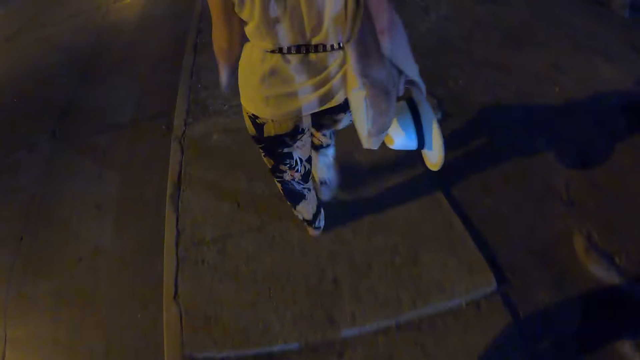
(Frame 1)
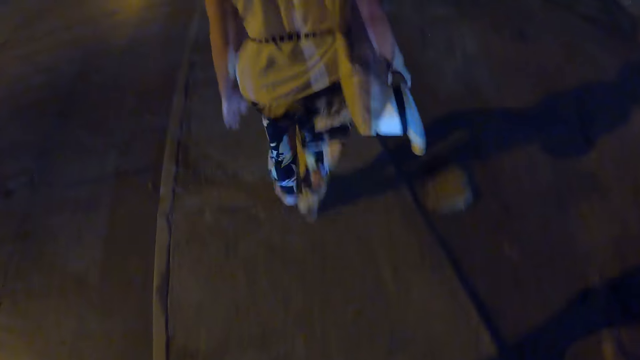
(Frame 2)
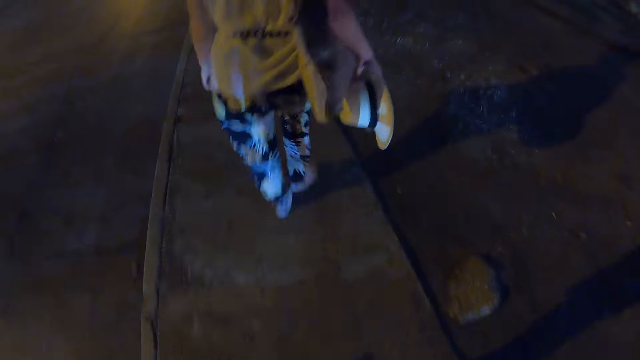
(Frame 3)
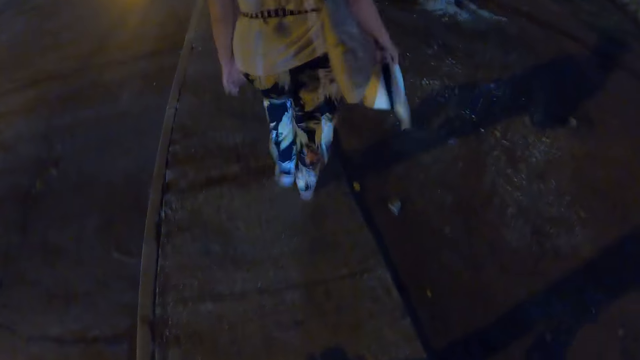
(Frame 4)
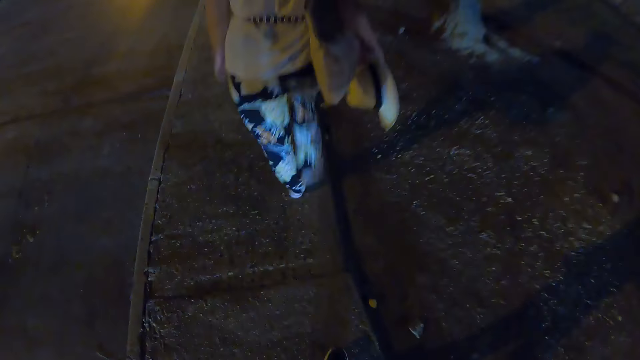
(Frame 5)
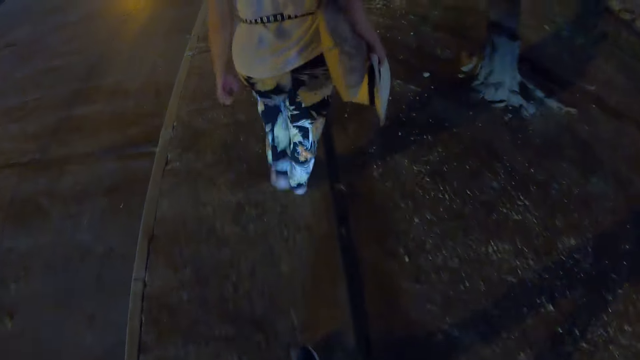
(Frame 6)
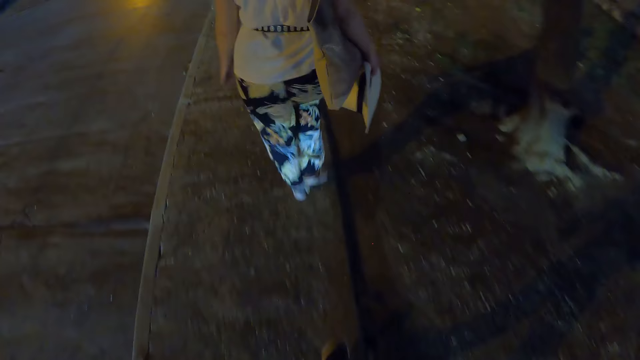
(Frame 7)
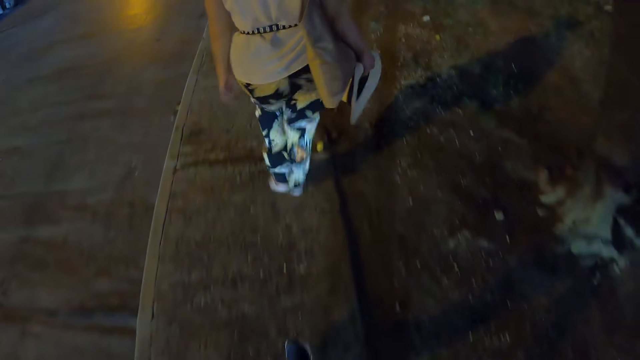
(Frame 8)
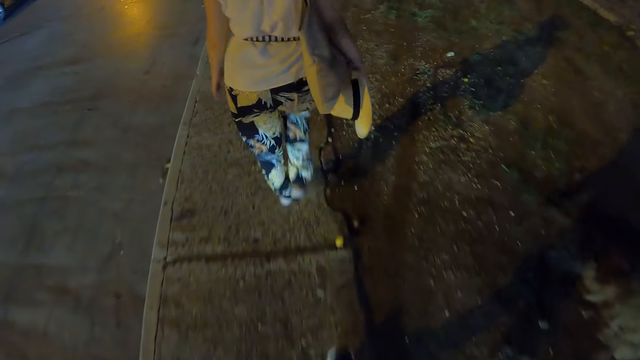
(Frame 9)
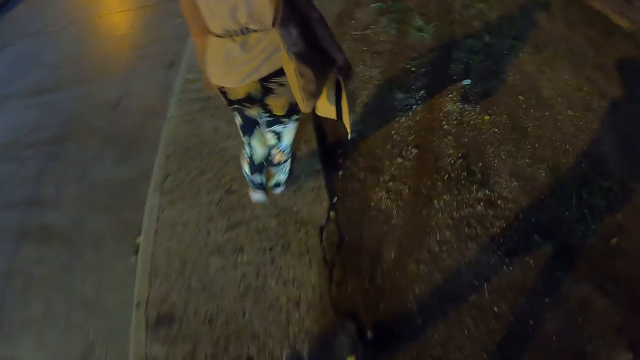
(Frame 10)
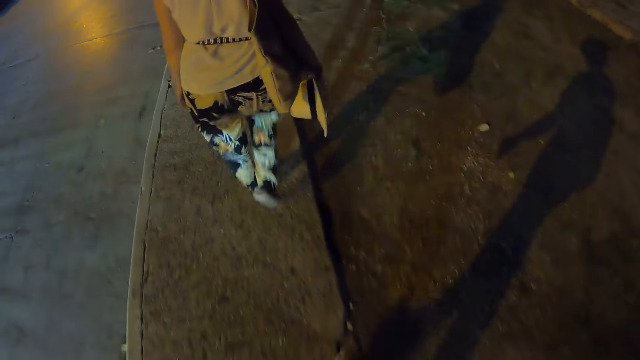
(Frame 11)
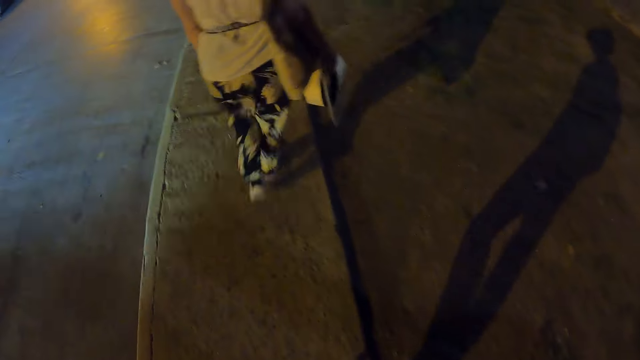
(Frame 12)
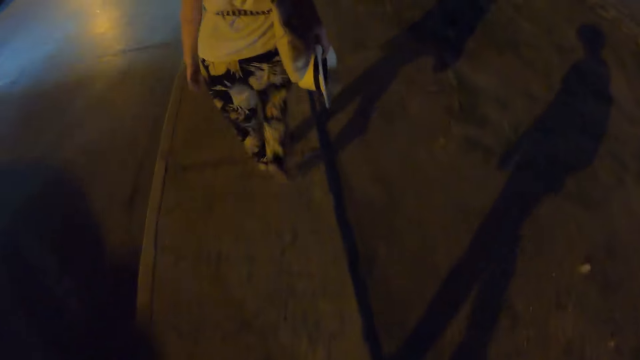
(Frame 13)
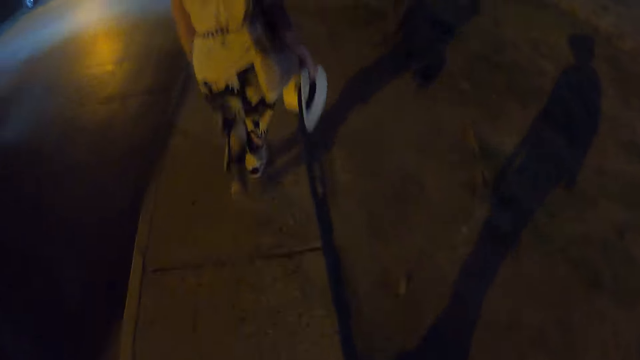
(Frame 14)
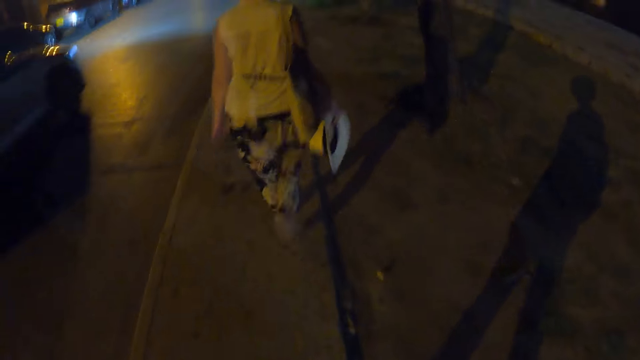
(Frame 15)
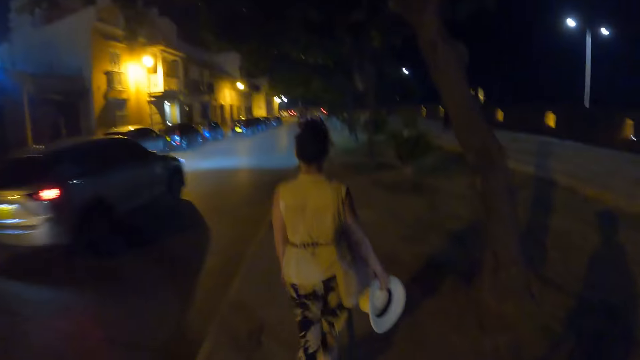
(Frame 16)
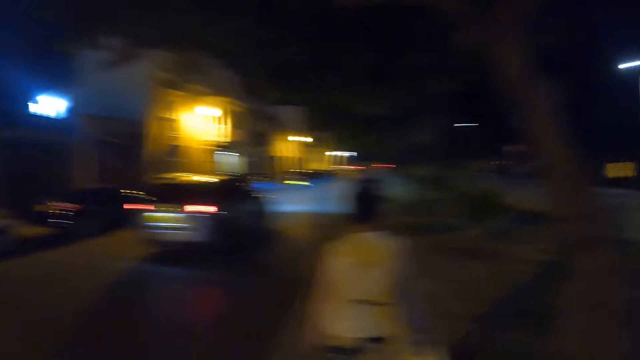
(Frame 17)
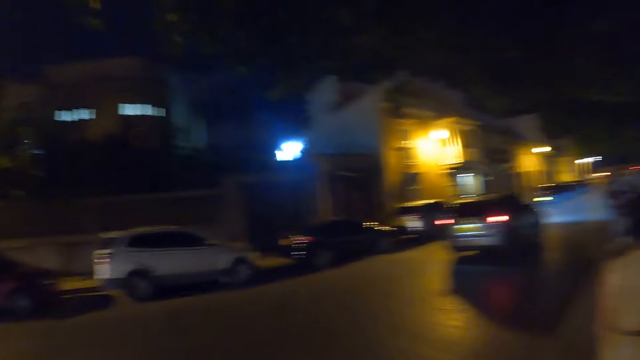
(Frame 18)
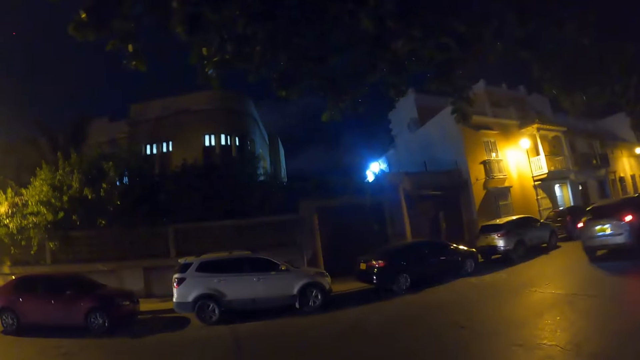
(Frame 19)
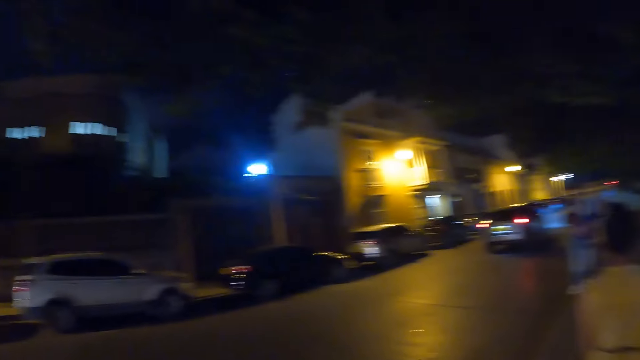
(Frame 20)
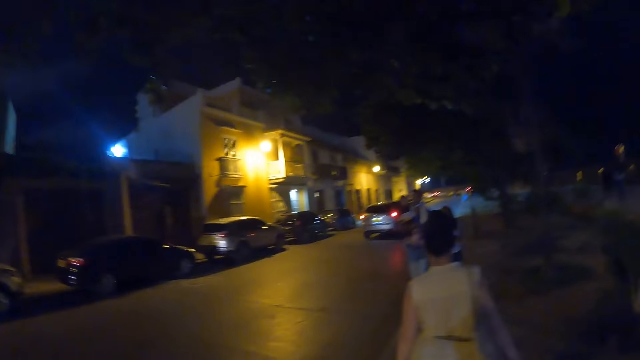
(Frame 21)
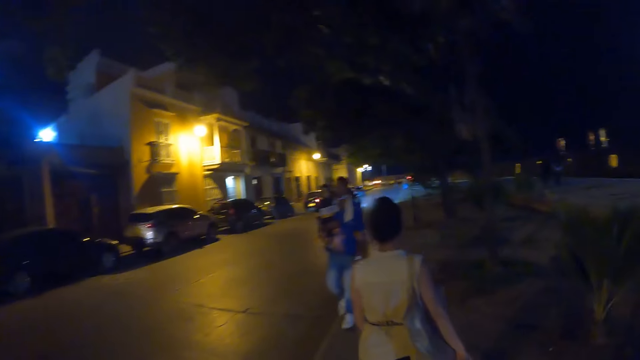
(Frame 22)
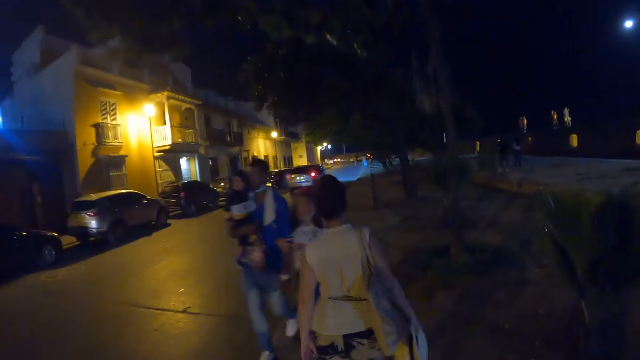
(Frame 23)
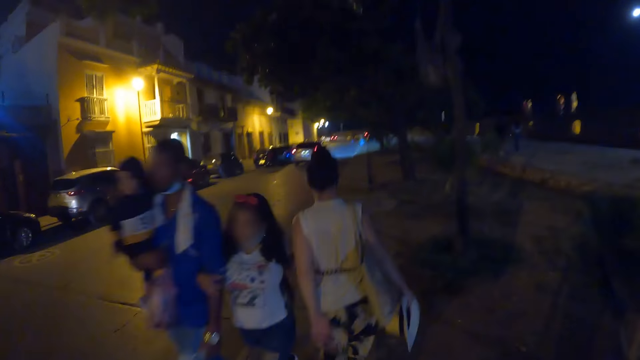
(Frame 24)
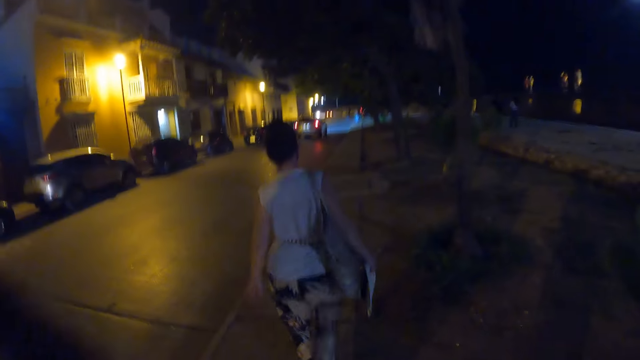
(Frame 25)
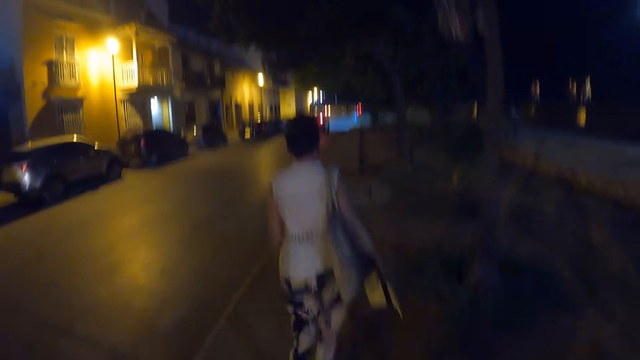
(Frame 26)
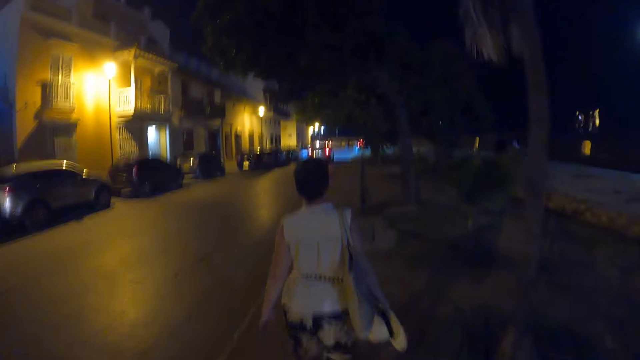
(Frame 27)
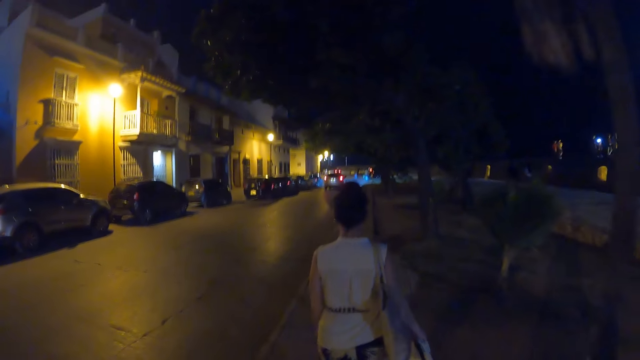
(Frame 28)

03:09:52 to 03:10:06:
The camera wearer looks down. A person walks around. A car drives past the camera wearer. The camera wearer looks around. The person walks around. The camera wearer walks past a man. They walk past a boy. They walk past a girl.

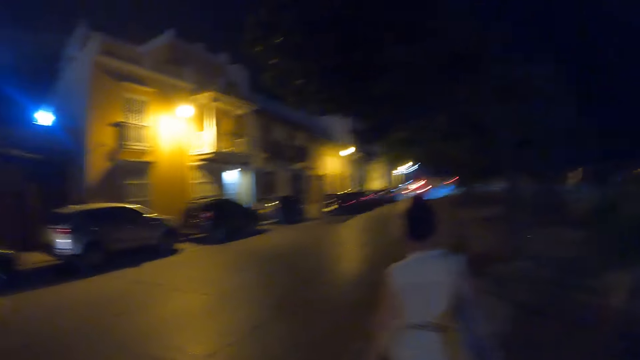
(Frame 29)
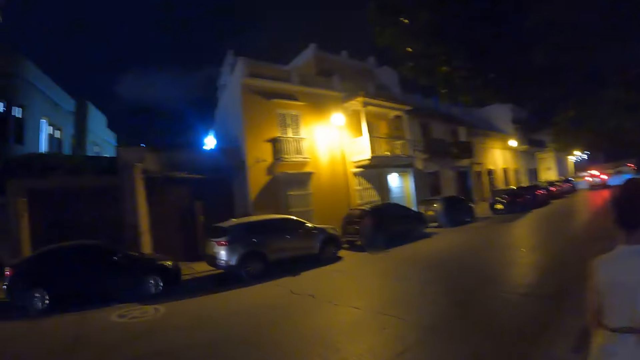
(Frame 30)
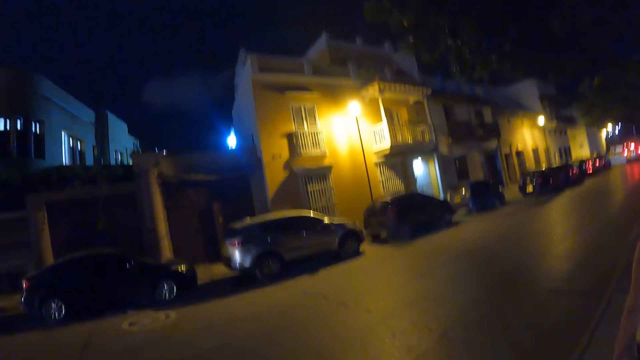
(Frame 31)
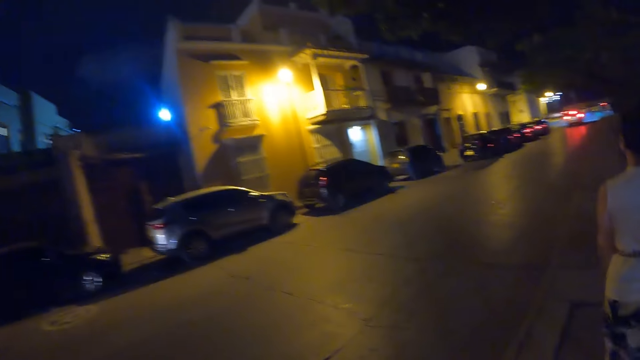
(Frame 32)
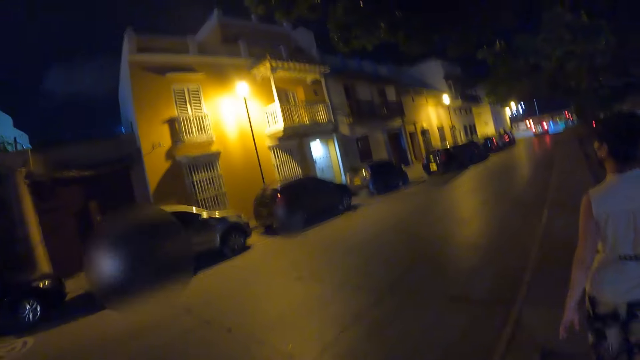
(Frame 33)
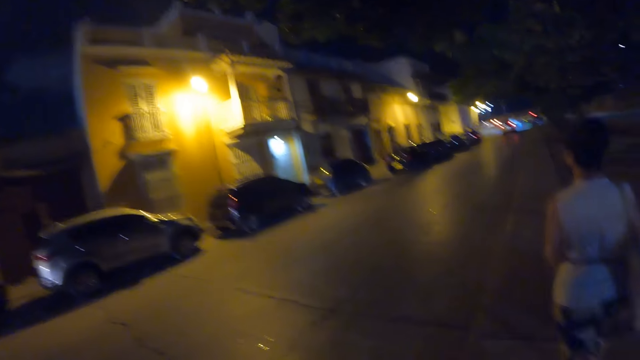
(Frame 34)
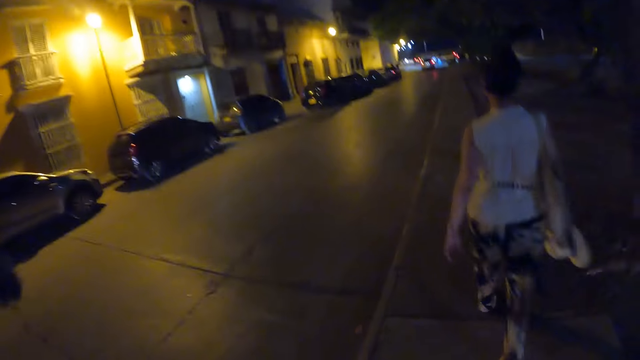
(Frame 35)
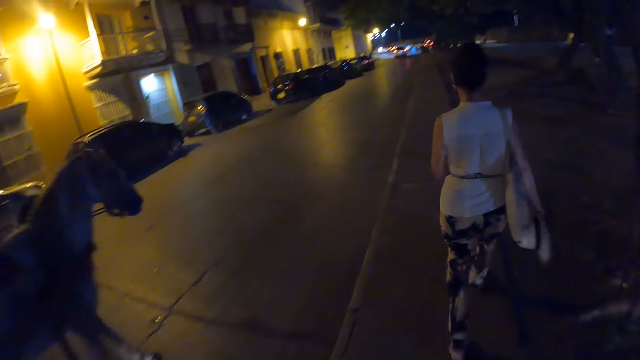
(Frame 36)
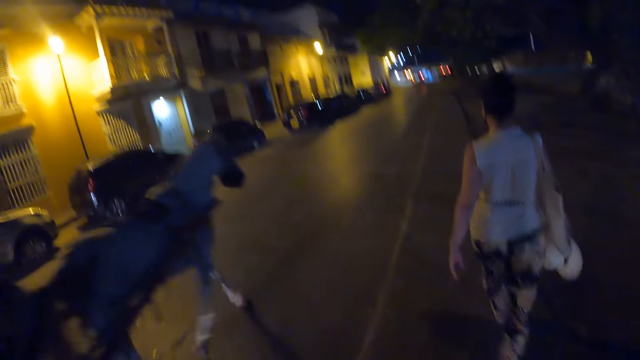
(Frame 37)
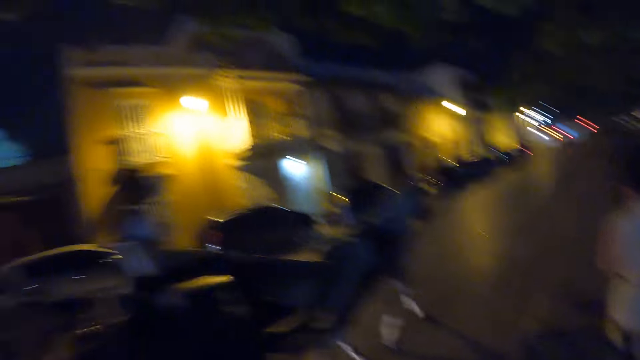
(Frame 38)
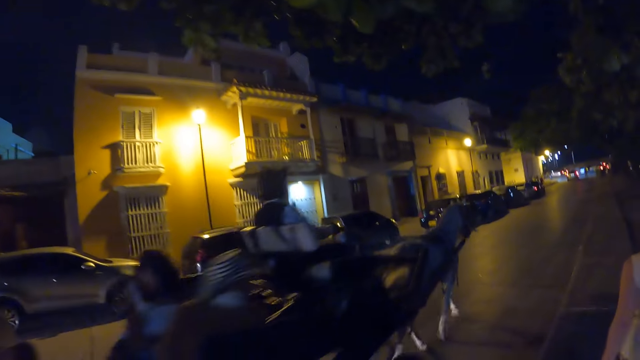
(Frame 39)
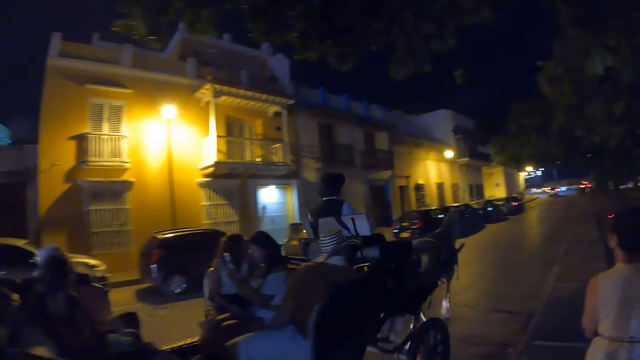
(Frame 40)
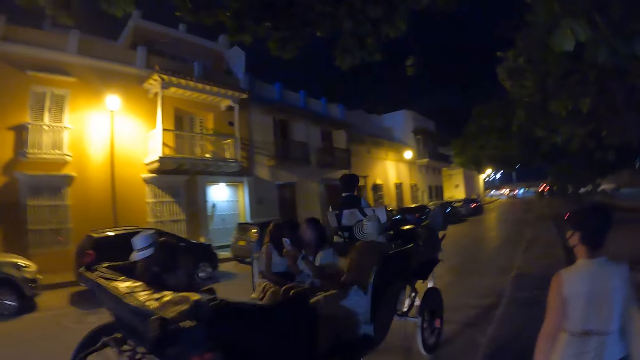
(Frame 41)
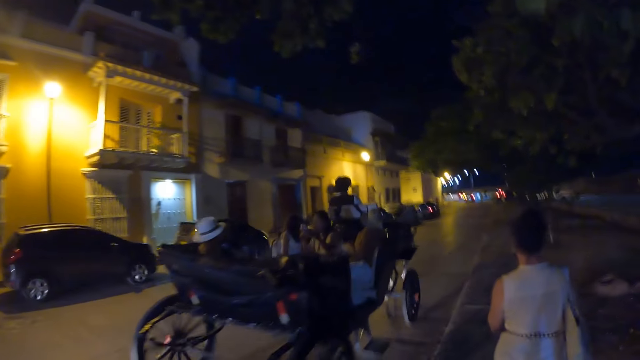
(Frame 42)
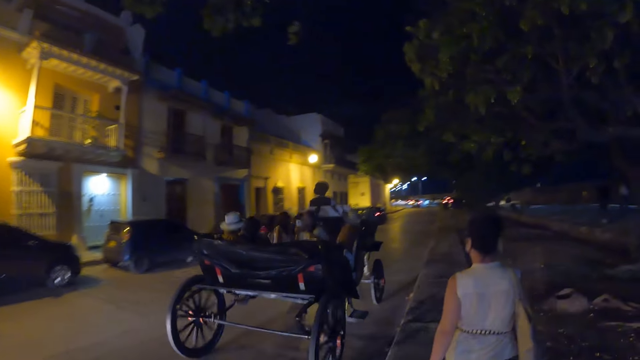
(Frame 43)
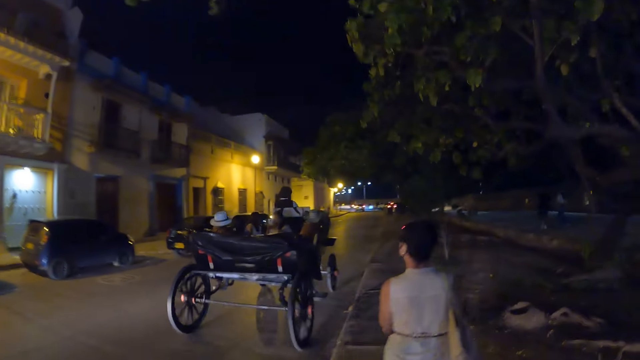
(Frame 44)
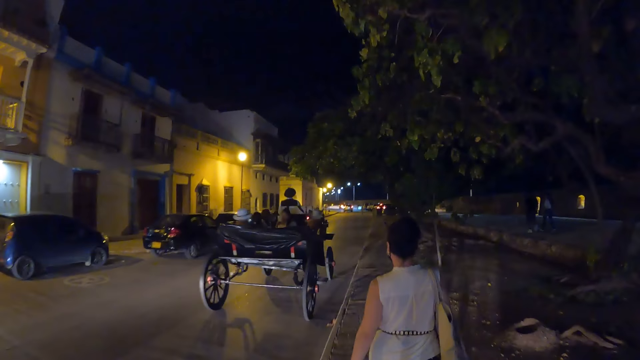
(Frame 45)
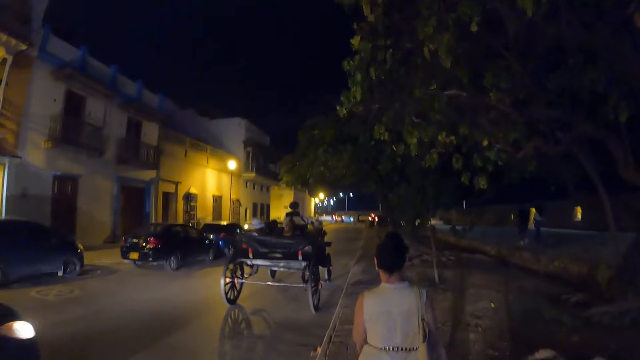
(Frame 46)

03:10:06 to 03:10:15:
The camera wearer looks around. A person walks around. A man rides a horse carriage past the camera wearer.
